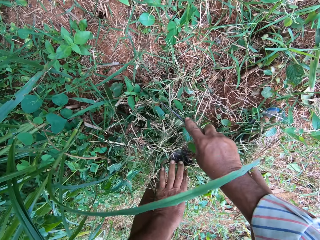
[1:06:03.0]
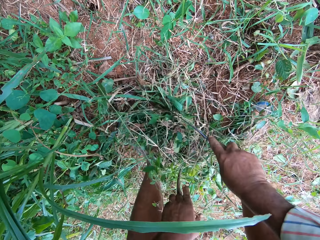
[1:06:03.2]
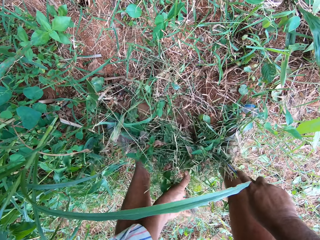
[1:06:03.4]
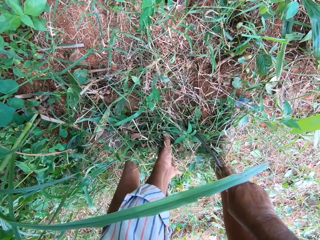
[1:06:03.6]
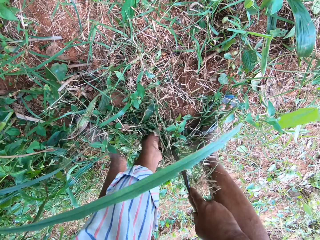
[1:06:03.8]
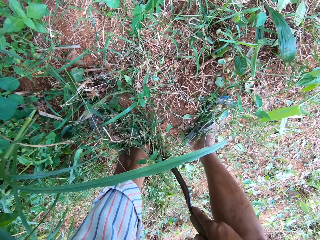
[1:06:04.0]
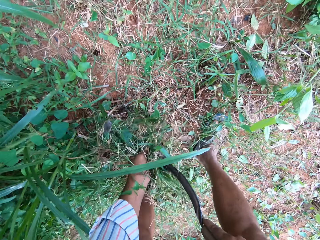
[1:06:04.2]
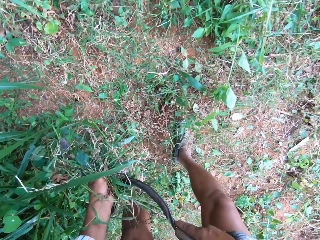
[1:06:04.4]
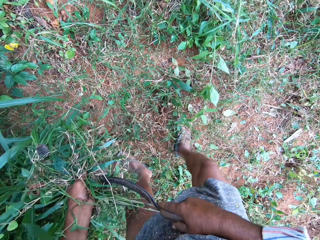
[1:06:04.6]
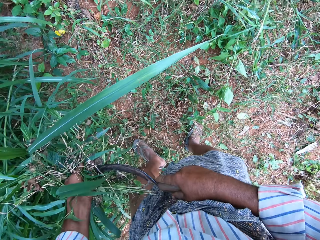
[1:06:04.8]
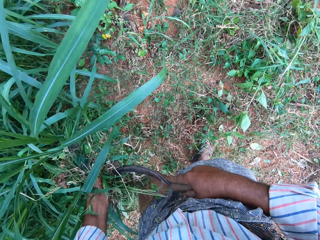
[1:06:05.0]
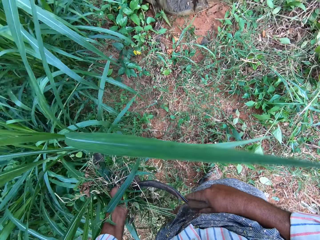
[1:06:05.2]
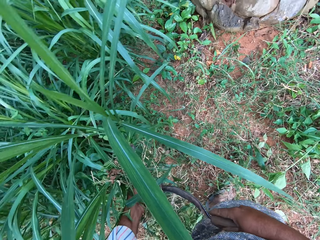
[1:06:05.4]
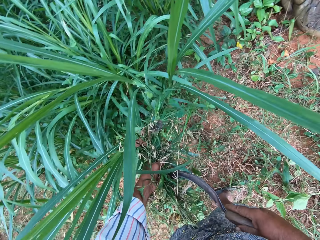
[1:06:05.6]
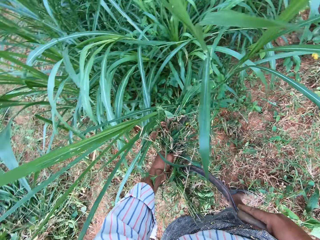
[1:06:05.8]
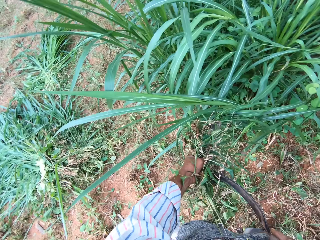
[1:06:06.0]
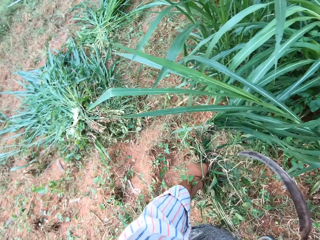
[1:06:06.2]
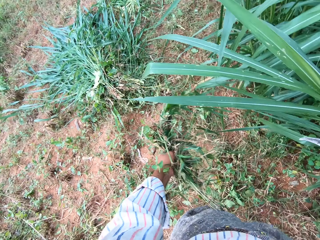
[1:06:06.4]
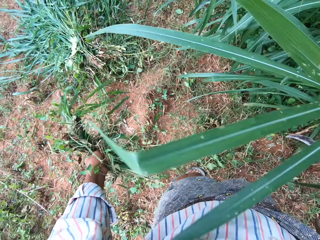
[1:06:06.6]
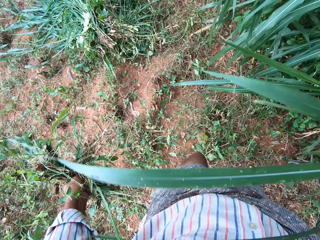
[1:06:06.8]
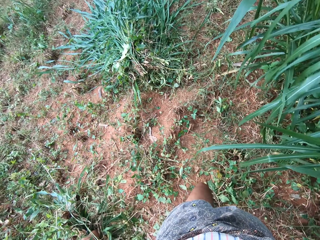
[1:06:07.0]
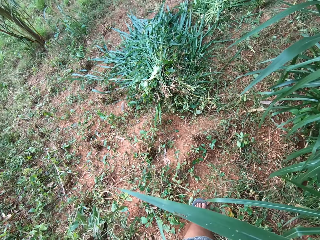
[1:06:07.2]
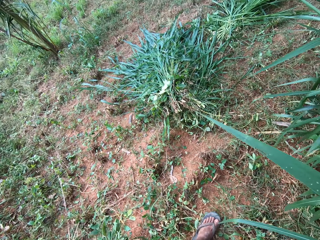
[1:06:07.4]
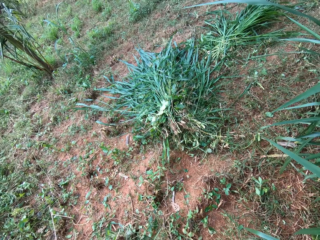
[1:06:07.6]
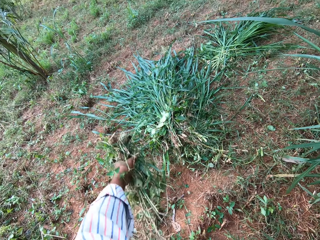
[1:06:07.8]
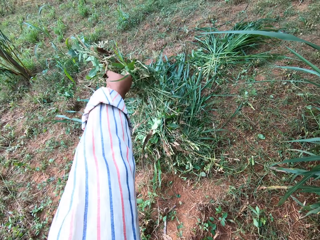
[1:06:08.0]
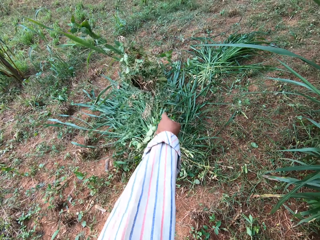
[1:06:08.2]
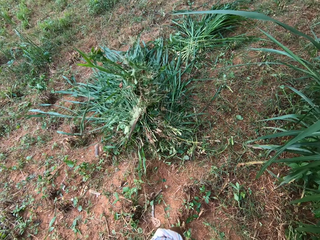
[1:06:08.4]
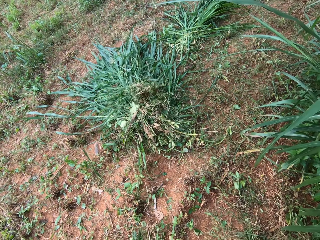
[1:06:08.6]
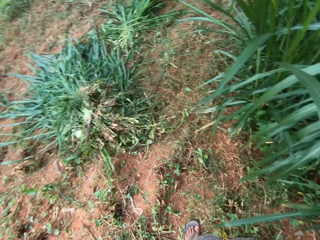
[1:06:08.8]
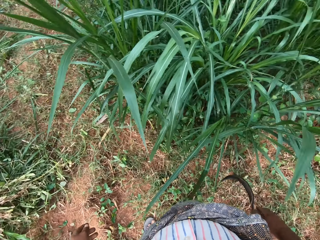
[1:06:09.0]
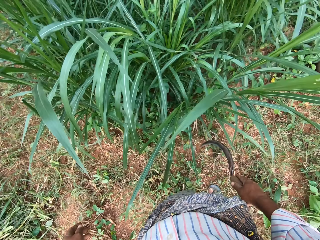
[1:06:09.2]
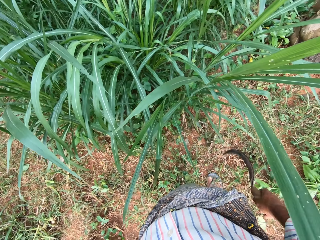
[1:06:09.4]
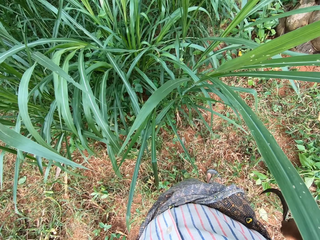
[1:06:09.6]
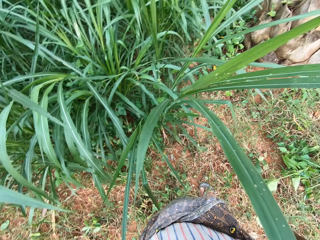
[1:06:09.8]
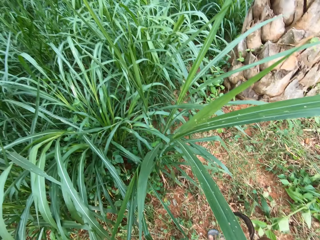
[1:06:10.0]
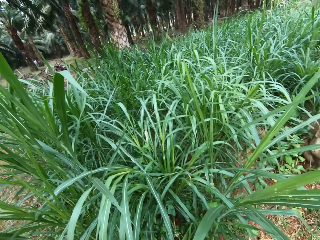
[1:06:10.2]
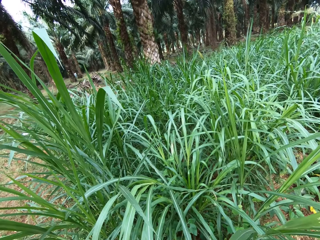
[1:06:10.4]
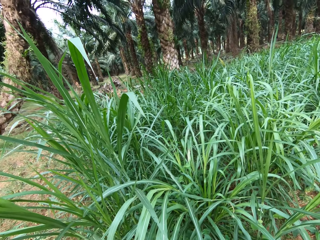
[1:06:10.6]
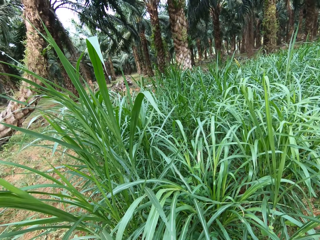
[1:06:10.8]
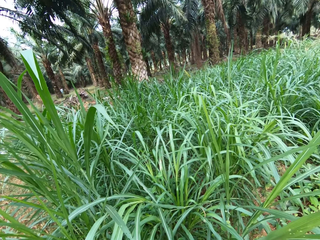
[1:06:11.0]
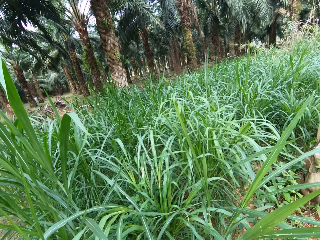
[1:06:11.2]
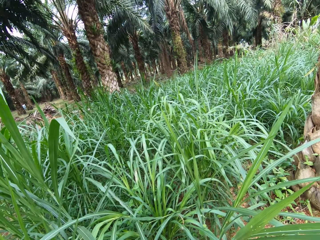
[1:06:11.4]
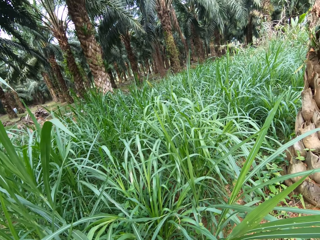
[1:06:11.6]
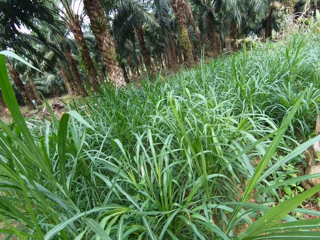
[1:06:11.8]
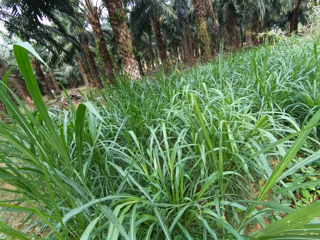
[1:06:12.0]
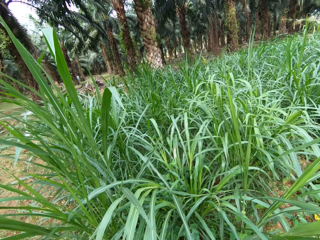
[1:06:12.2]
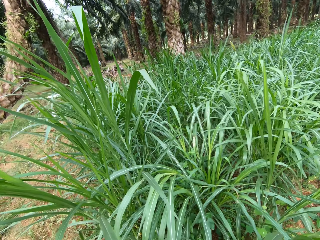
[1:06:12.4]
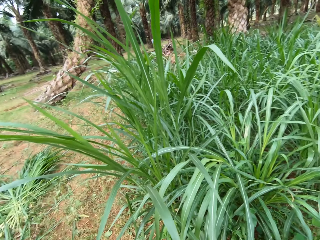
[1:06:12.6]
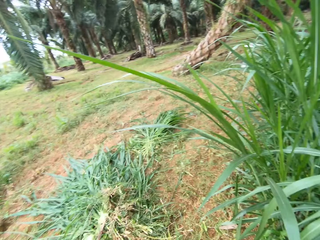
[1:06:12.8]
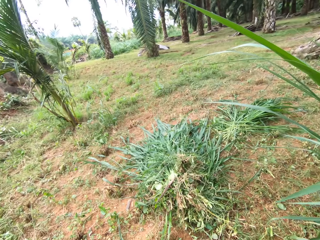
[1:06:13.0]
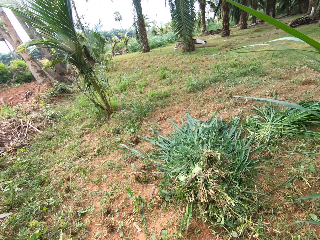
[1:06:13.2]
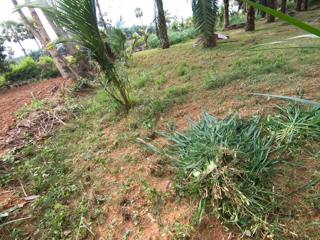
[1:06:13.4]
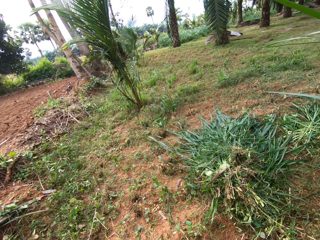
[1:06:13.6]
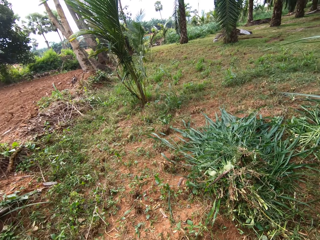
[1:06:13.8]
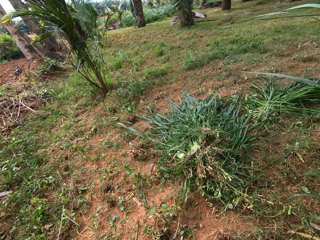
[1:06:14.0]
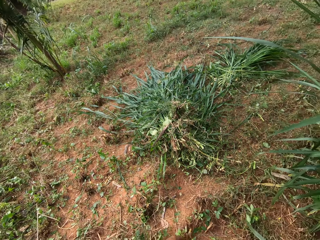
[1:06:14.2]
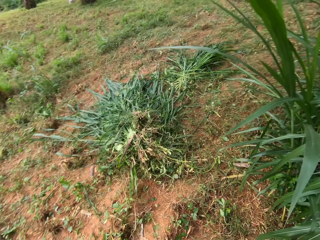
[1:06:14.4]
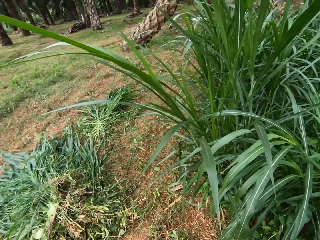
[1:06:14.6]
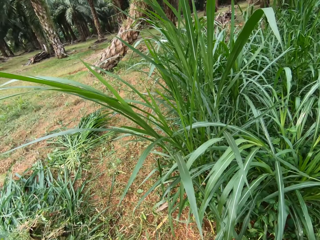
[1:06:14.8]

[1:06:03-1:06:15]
The camera wearer holds plants. They walk. They throw the grasses on the ground with other grasses. They stand.

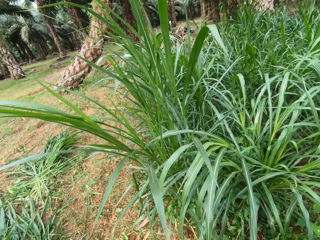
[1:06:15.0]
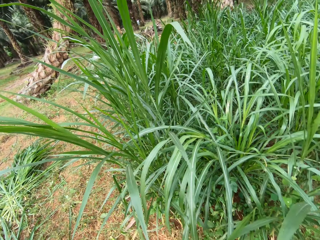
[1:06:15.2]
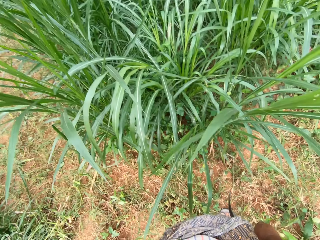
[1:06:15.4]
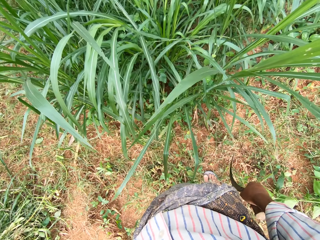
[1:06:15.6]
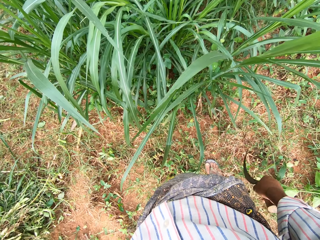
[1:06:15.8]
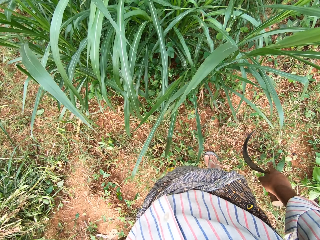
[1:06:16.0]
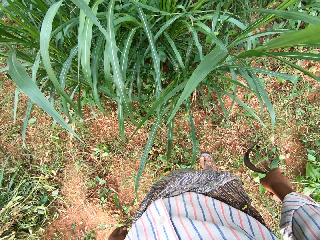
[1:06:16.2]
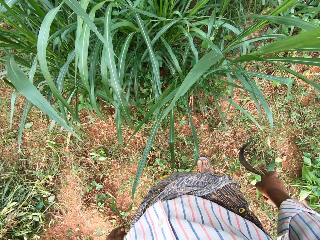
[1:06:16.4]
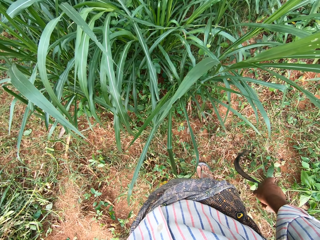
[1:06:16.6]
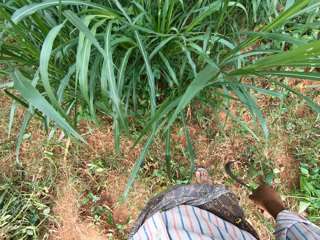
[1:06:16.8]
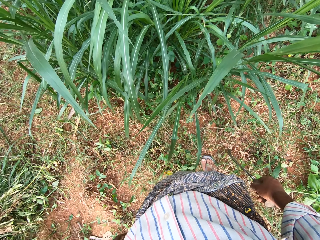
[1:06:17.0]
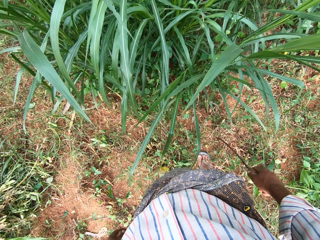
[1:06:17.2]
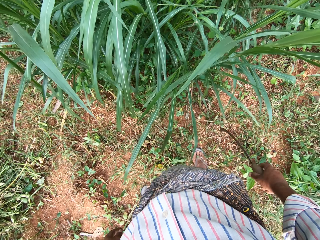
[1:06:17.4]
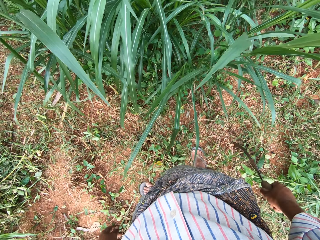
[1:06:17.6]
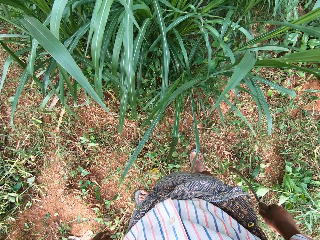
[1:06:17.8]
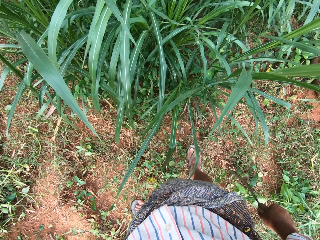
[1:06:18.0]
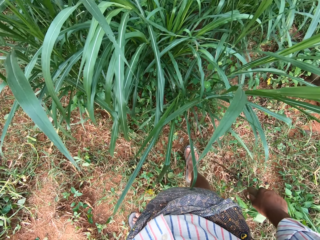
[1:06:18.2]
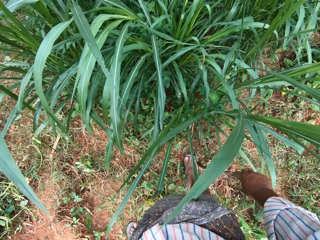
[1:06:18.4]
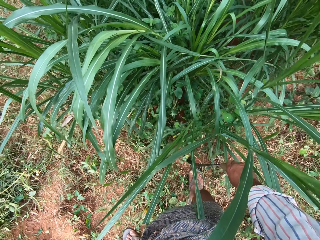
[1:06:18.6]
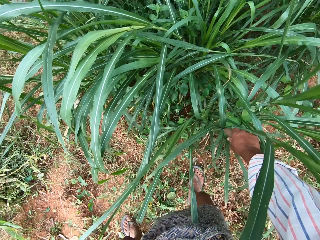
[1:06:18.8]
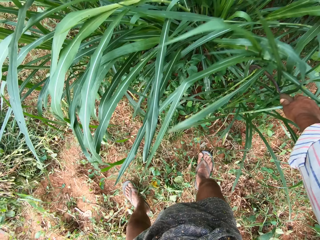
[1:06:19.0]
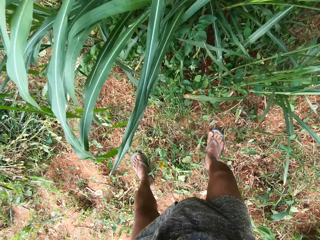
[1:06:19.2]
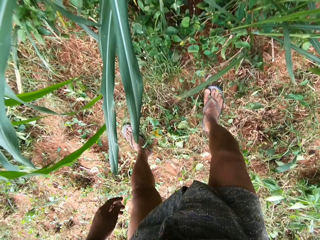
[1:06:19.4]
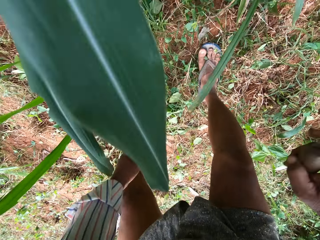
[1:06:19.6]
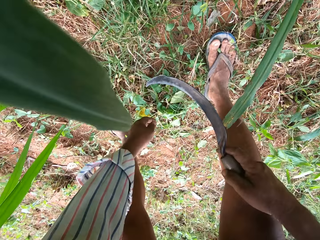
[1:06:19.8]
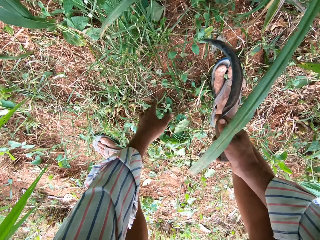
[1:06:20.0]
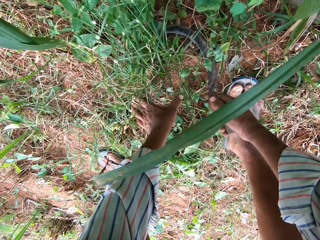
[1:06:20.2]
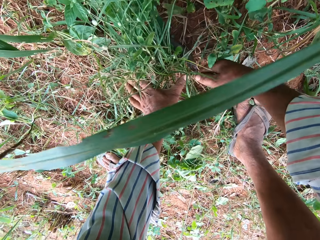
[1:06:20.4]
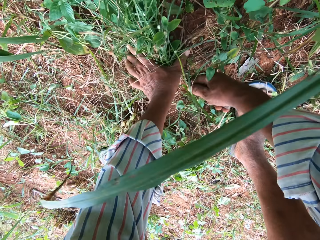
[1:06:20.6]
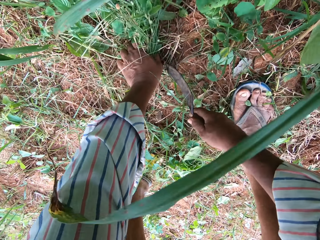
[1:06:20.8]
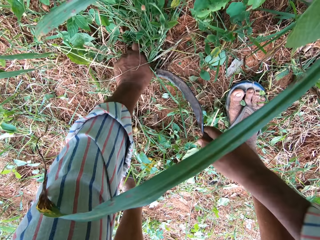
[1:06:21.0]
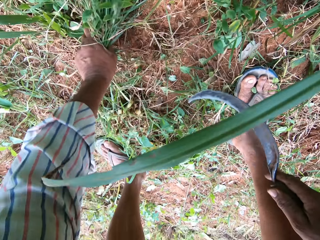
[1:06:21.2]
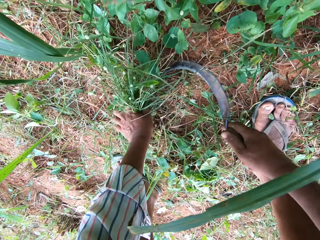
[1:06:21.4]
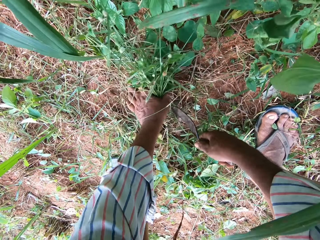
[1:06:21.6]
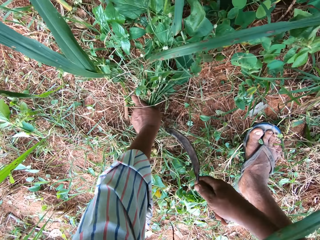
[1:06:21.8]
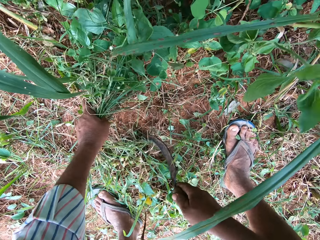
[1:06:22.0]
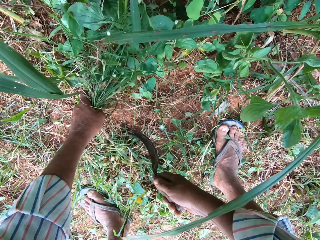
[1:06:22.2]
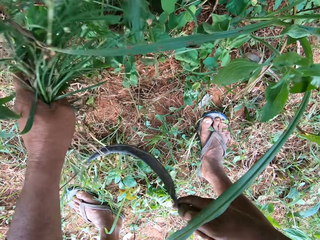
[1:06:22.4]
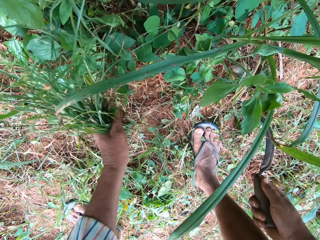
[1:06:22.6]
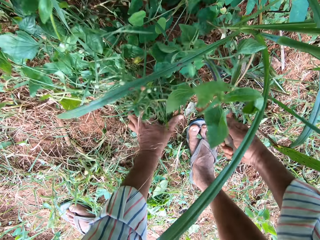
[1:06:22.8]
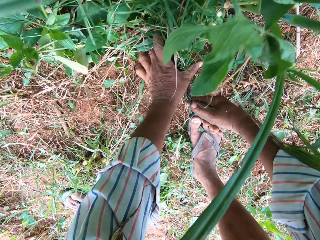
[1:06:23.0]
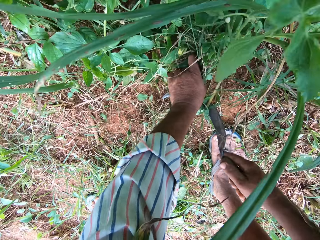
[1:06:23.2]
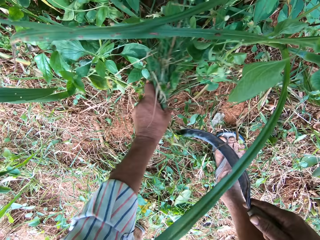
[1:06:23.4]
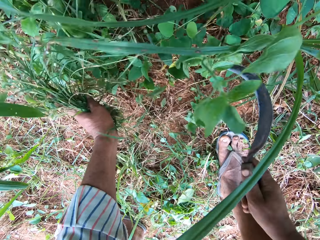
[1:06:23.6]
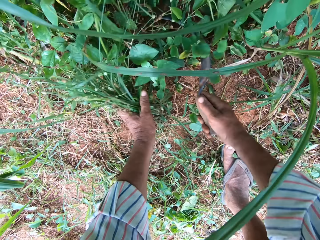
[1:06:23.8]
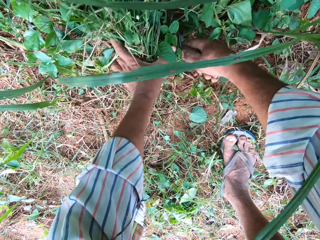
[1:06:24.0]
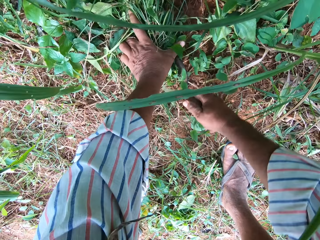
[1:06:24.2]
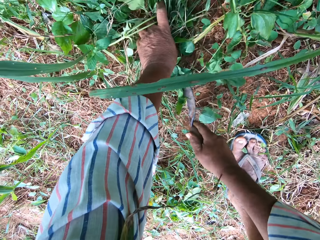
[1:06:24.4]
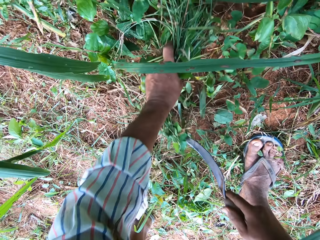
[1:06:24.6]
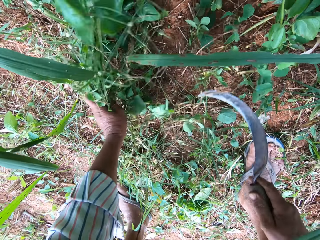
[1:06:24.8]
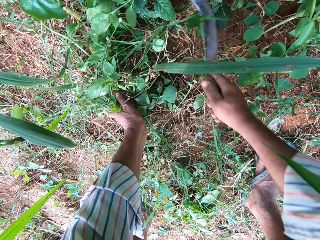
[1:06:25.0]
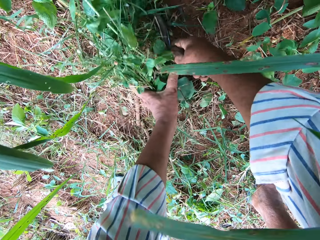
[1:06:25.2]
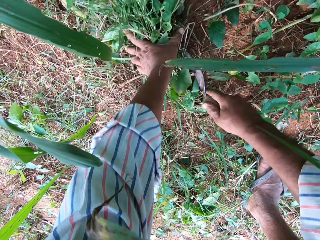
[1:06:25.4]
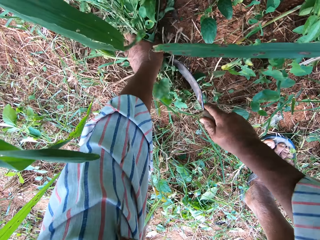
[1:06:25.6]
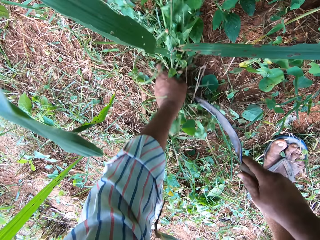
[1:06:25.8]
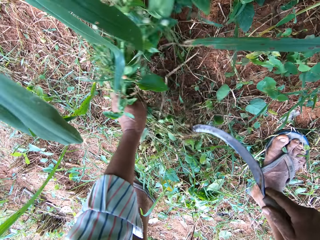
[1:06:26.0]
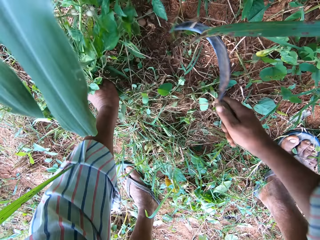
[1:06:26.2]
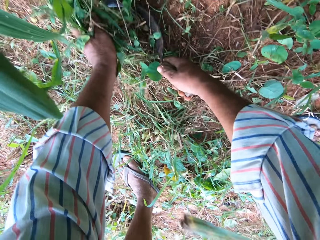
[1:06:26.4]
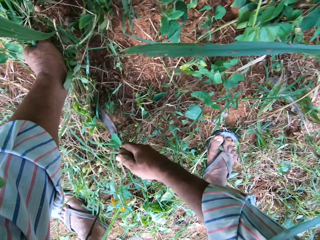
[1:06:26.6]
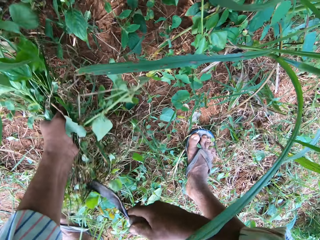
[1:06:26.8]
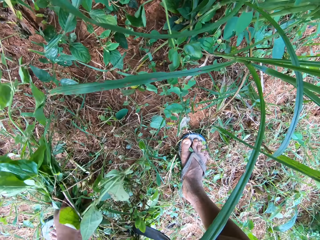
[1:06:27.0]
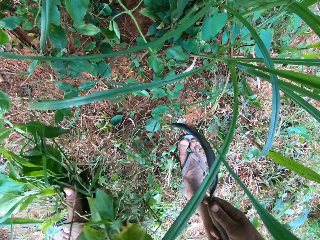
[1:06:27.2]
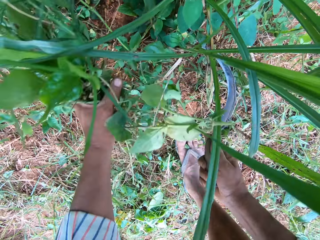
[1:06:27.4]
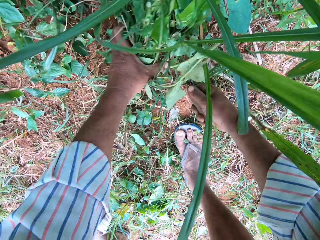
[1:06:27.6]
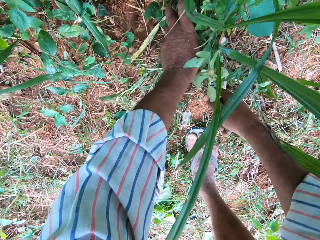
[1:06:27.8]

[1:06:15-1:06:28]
The camera wearer moves aside the grasses with the hand sickle. He cuts the grasses into his hand on the farm with the hand sickle.
